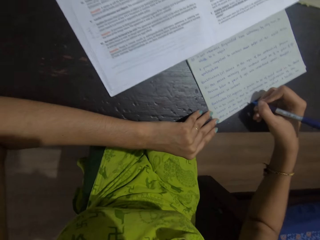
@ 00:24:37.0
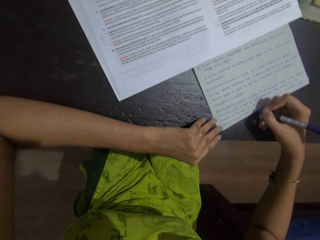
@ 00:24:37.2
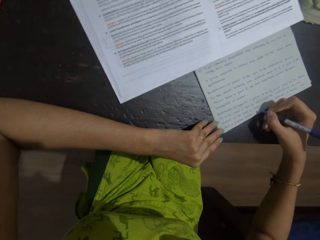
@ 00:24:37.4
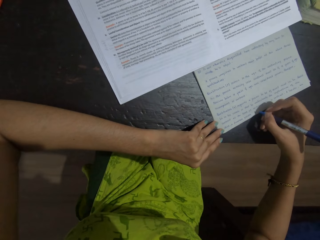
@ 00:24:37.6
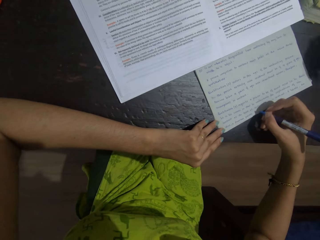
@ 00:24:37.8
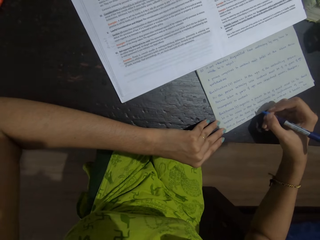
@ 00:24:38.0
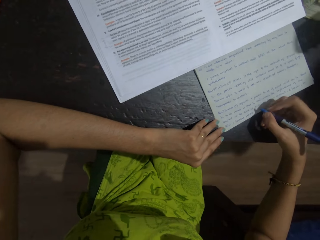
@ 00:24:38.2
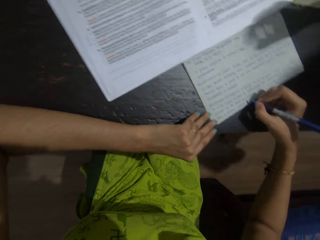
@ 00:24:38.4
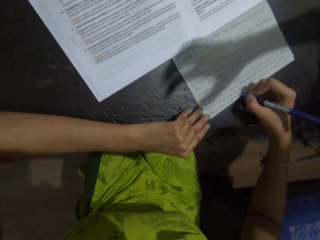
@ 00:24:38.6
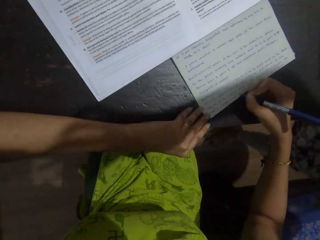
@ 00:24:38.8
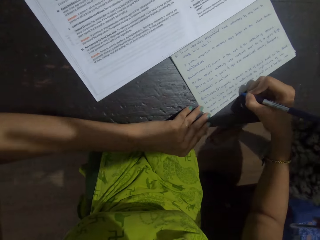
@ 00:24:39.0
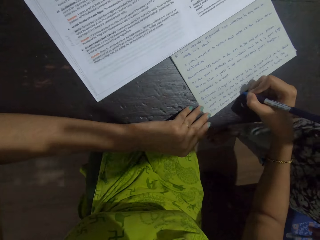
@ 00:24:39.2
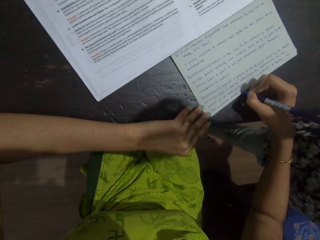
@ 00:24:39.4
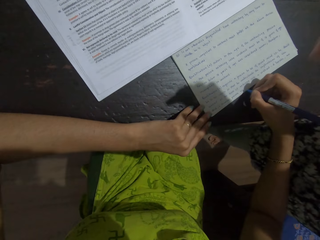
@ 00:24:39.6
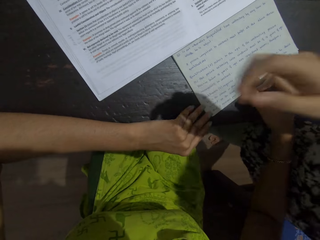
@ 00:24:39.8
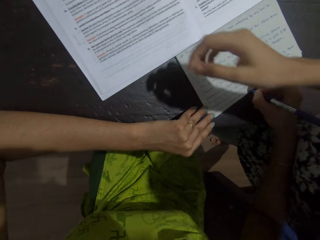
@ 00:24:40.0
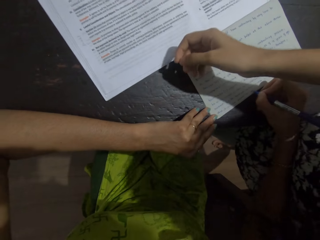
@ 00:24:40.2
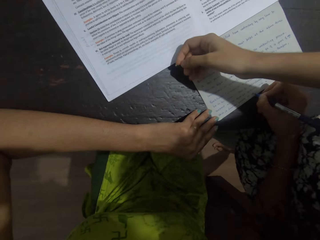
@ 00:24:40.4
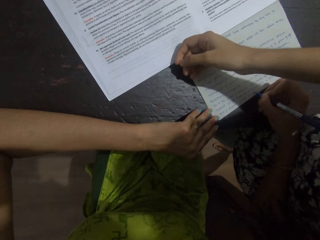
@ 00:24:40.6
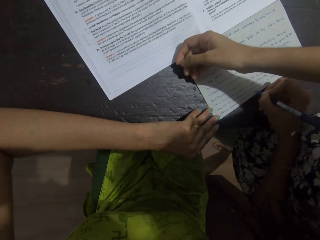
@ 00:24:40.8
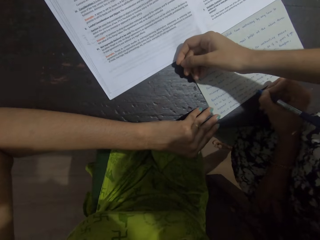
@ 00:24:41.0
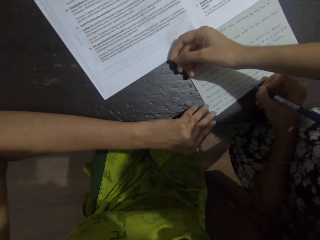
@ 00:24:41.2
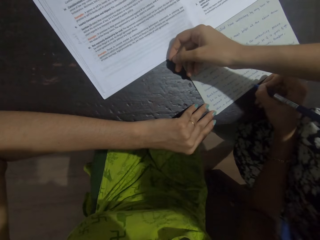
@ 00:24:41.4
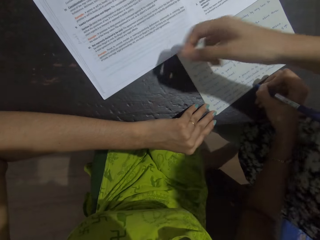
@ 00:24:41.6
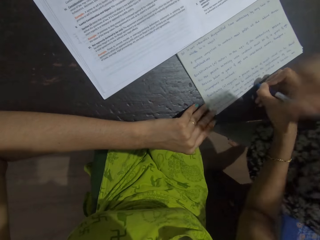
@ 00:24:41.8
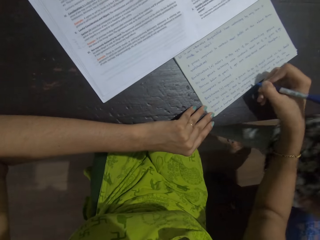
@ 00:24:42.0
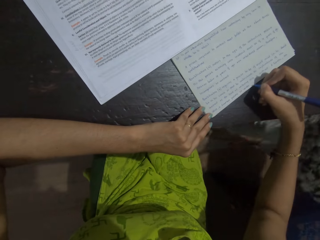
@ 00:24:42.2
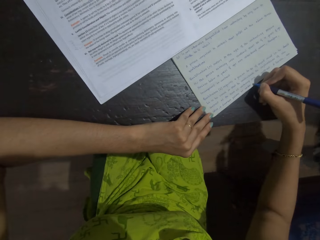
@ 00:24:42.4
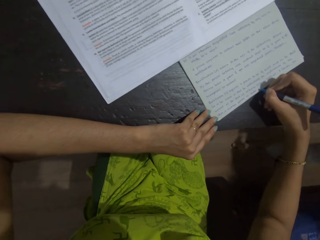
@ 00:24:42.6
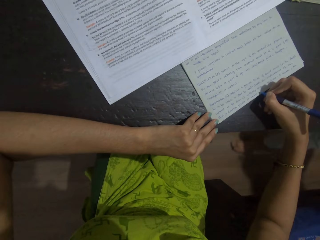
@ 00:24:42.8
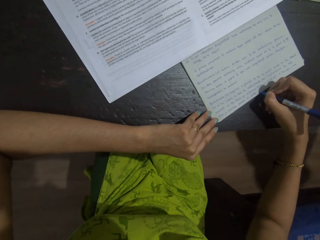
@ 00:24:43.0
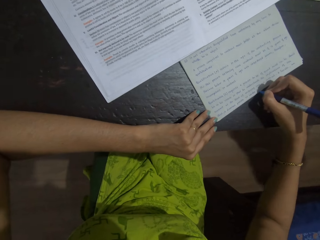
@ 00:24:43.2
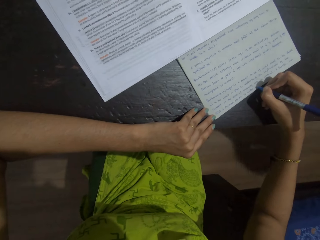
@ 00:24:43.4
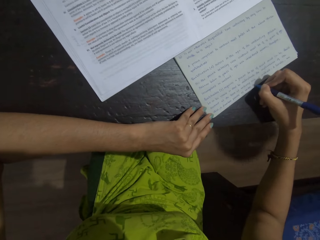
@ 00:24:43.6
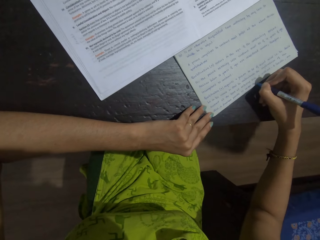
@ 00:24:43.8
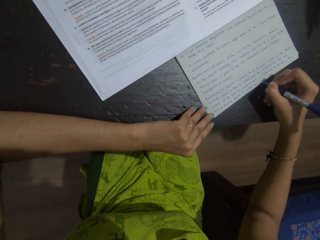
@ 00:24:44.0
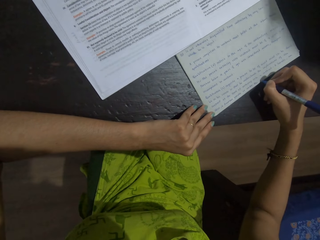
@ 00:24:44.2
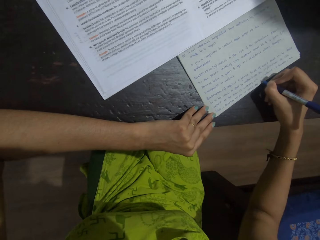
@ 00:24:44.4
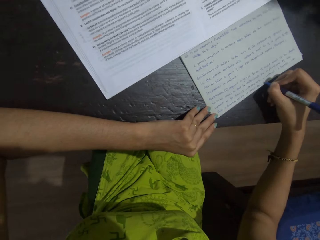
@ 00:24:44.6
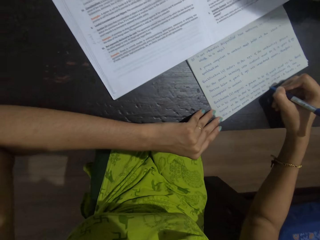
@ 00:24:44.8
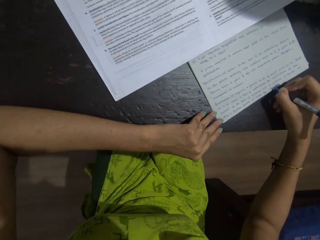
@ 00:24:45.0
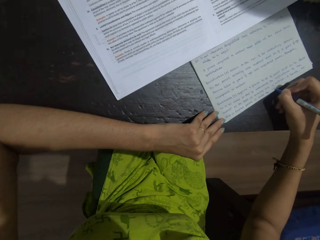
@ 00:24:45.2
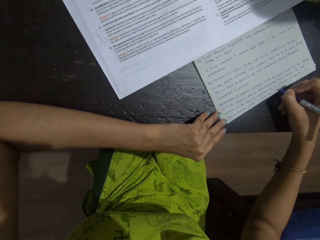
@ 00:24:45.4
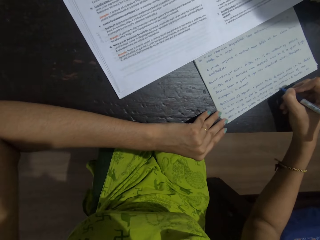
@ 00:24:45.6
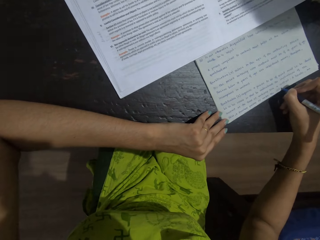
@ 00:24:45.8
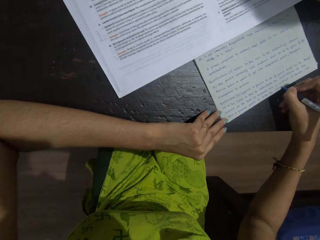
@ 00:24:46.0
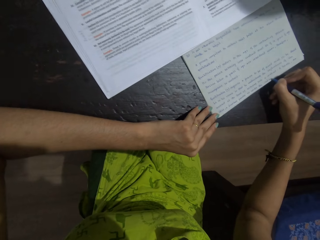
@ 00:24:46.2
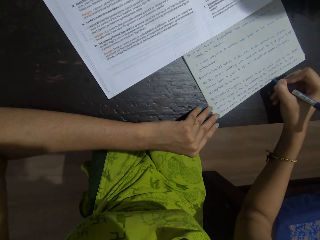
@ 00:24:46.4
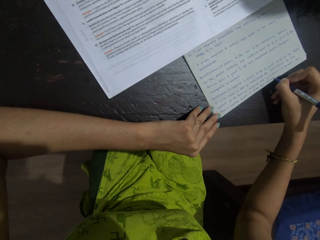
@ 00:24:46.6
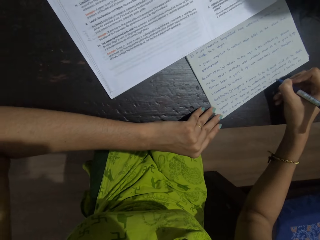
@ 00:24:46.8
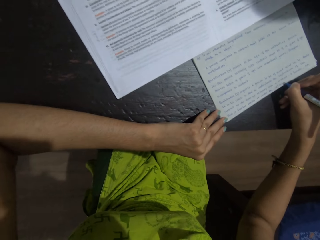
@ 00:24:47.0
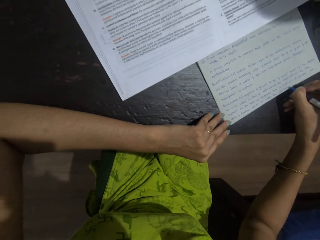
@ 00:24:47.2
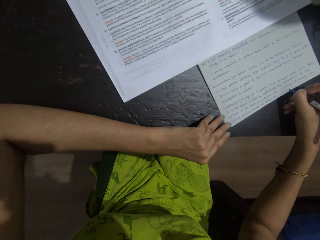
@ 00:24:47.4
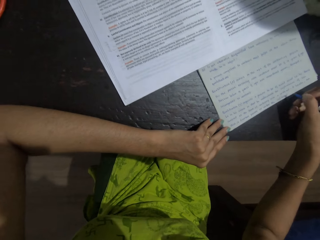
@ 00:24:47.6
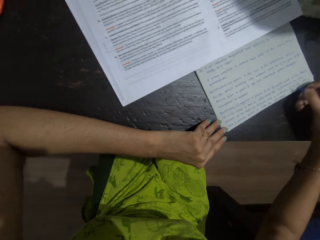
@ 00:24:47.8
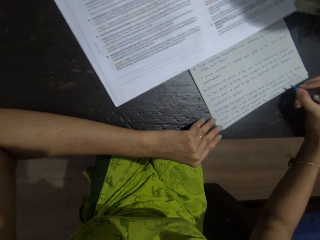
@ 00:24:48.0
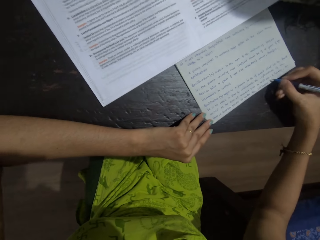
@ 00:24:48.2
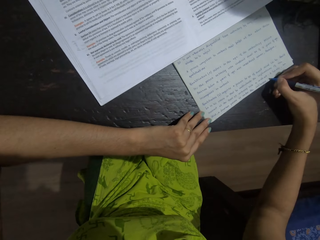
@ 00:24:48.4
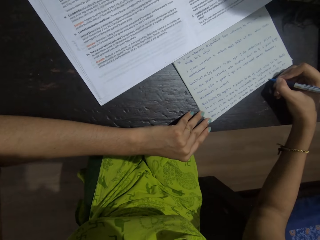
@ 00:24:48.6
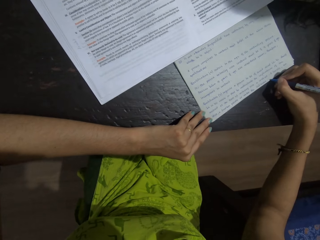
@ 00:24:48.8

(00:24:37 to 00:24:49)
A person places a hand on the book. The camera wearer writes on a foolscap.

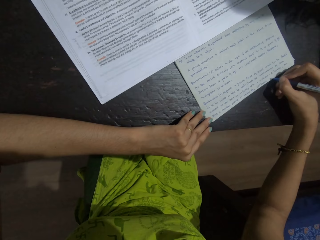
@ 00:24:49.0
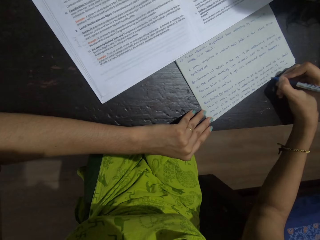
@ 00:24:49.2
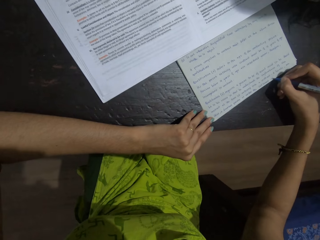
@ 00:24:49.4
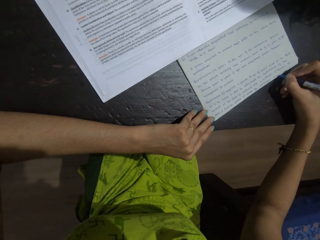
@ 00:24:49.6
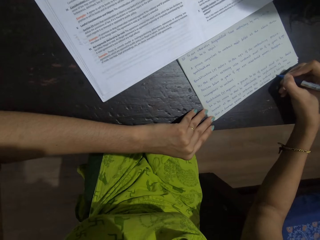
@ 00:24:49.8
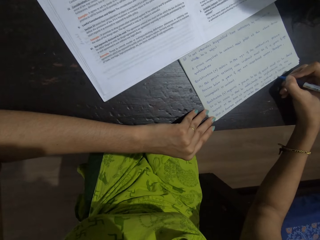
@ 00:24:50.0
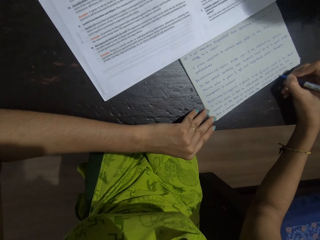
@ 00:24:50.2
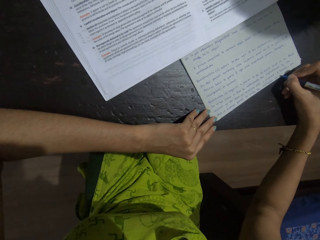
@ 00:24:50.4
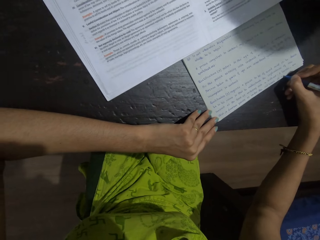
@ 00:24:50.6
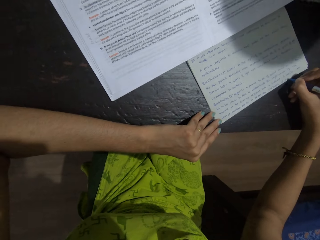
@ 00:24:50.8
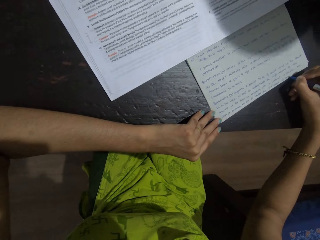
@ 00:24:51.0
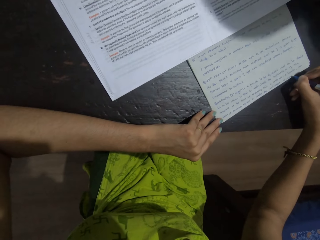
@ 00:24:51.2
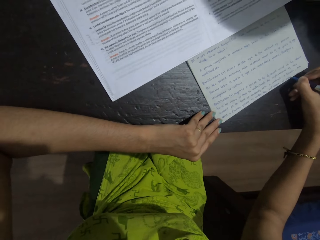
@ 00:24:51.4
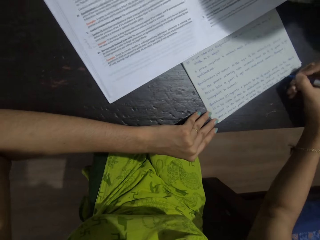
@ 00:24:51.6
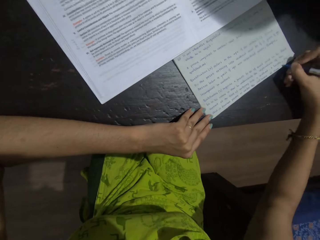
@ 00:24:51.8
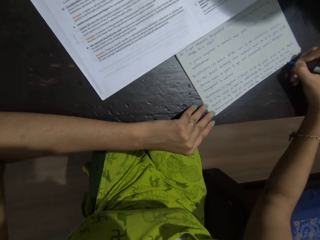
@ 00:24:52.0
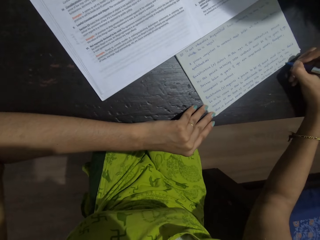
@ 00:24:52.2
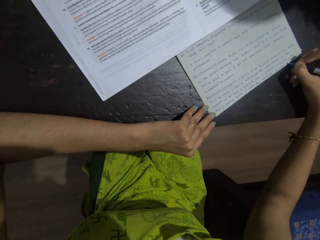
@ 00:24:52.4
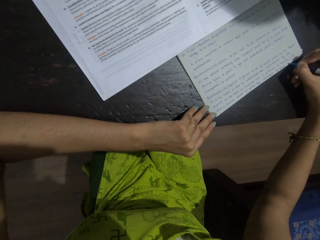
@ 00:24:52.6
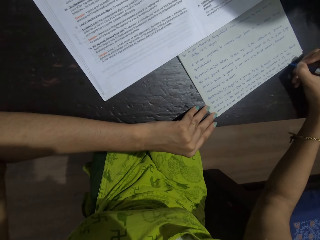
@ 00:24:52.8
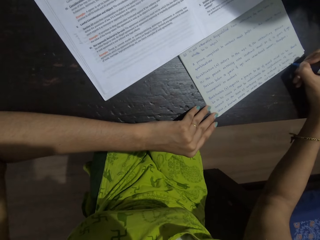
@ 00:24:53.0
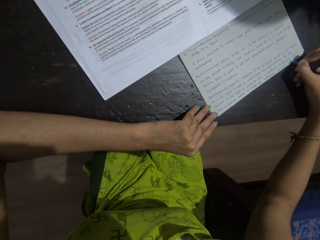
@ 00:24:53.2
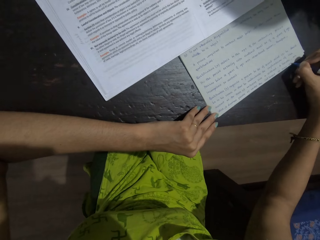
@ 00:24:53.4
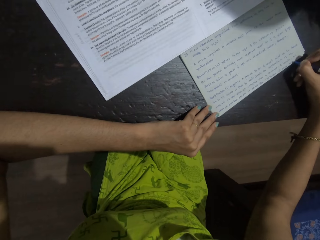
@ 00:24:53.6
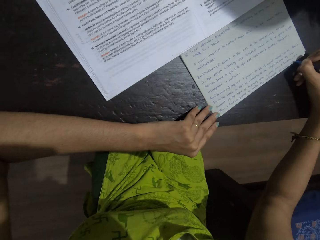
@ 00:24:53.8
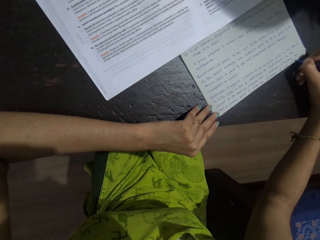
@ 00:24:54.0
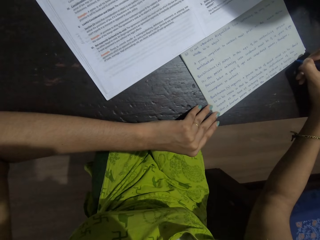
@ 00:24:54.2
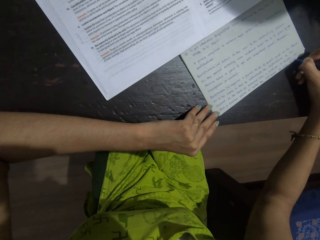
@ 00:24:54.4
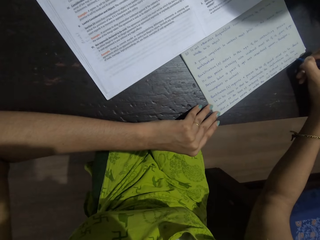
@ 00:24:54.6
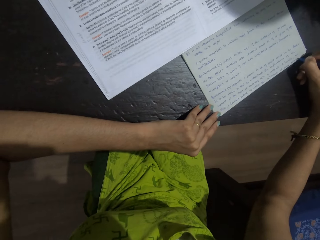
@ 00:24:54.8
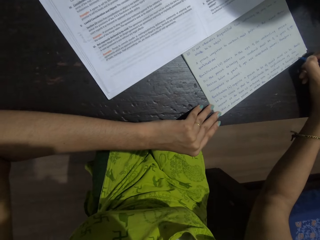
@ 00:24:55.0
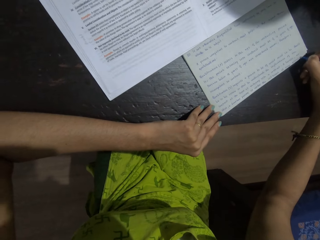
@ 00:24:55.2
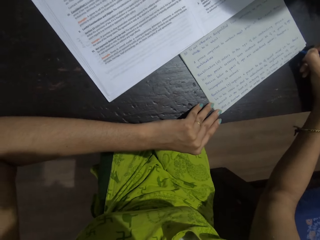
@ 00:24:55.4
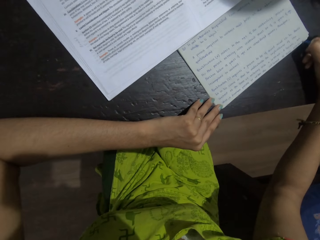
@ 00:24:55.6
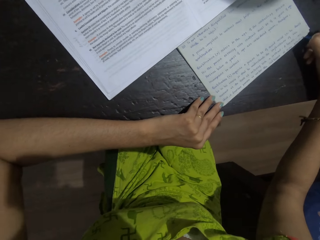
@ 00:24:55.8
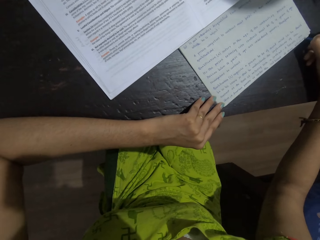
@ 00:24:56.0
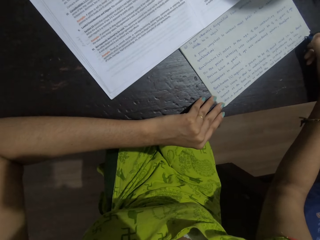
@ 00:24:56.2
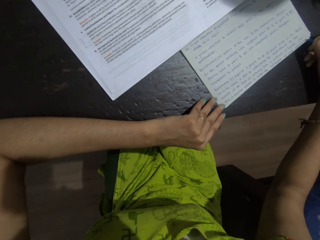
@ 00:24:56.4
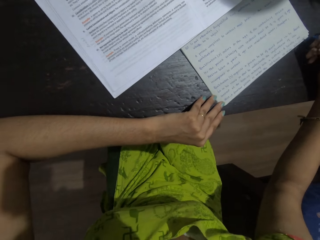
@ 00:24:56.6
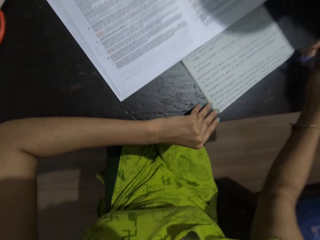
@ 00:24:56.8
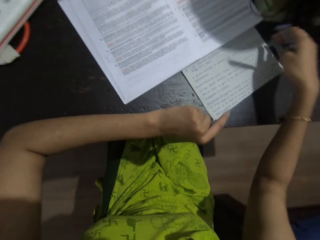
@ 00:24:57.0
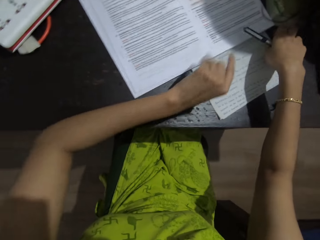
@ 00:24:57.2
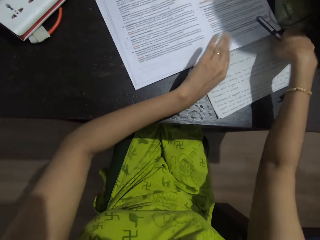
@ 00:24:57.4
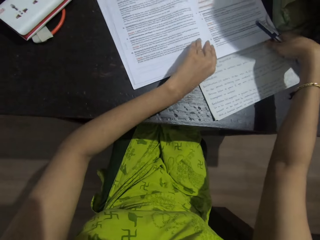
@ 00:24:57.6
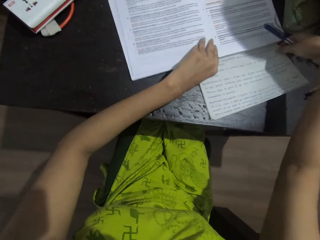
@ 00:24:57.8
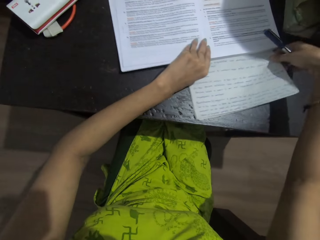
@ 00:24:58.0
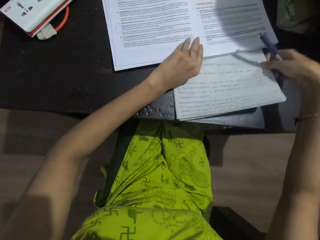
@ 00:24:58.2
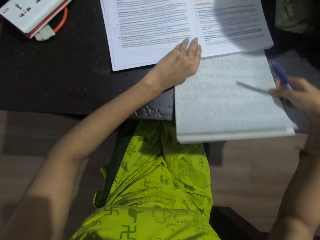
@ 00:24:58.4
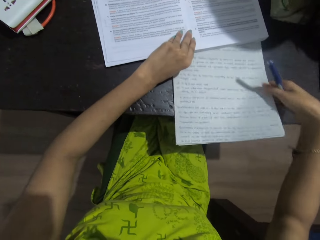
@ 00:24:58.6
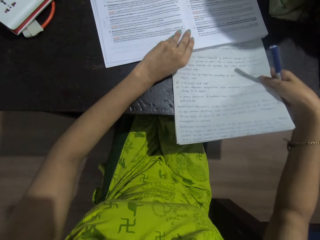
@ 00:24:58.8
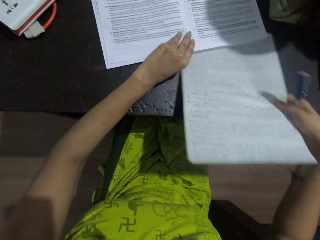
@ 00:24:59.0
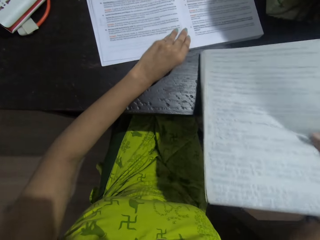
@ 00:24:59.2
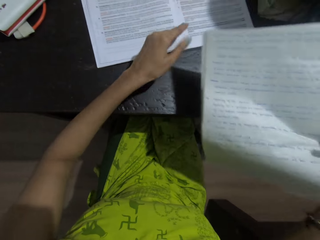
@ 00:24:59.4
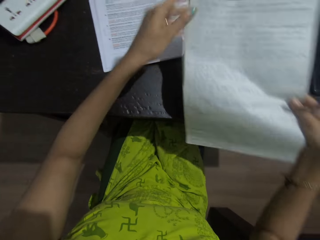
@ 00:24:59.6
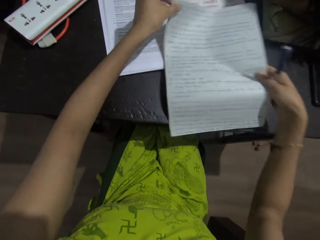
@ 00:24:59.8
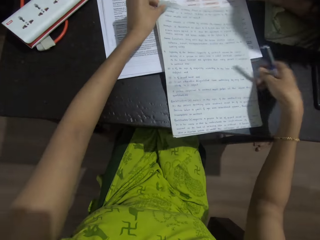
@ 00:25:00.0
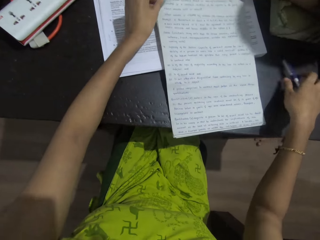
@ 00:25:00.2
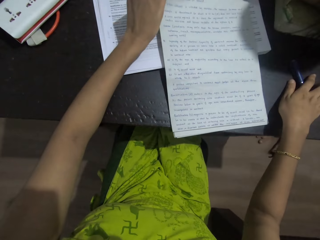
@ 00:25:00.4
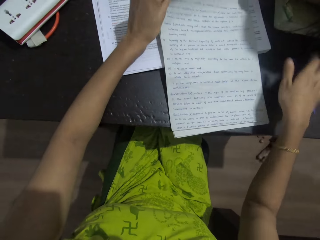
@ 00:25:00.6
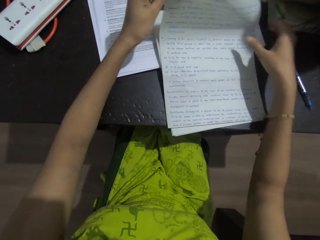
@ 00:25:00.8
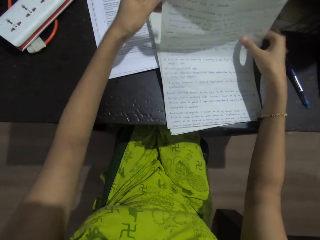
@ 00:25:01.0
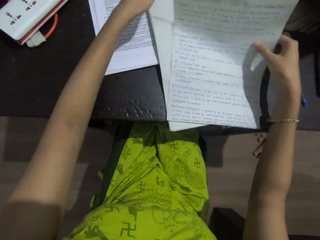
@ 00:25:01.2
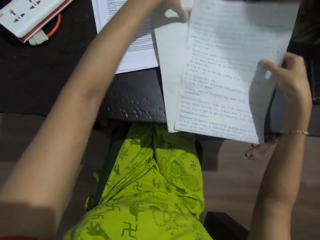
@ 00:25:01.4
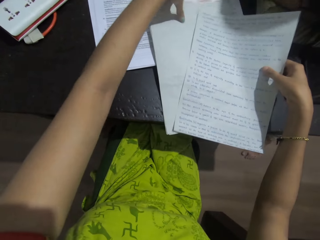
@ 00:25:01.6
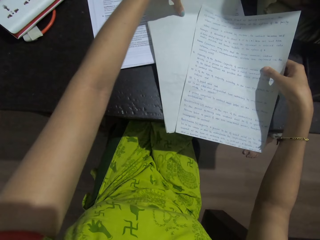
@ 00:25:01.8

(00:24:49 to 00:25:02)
The camera wearer picks the papers from the table. They place the pen on the table.
